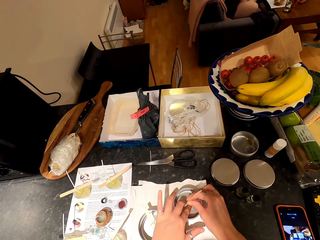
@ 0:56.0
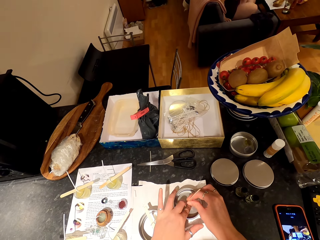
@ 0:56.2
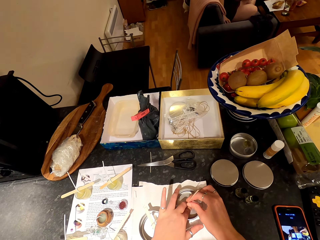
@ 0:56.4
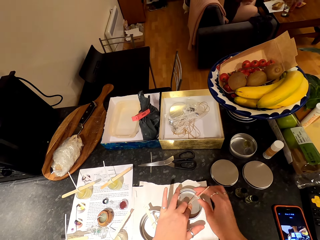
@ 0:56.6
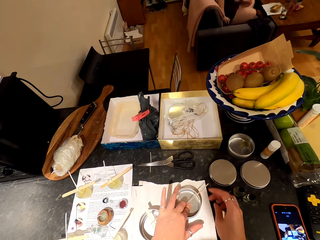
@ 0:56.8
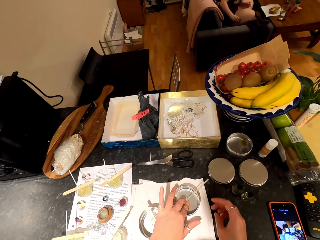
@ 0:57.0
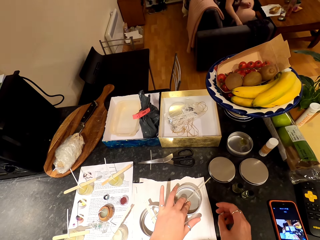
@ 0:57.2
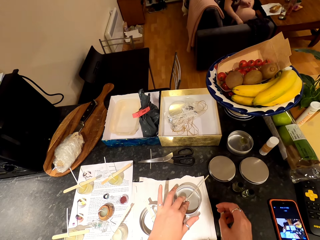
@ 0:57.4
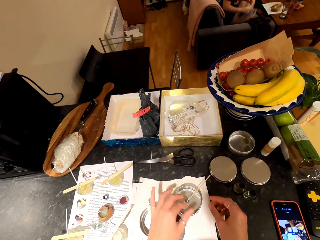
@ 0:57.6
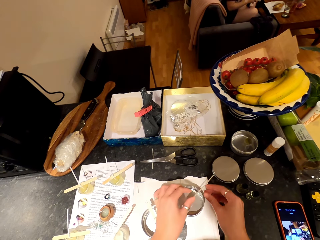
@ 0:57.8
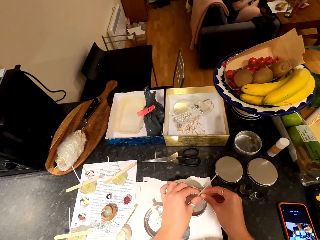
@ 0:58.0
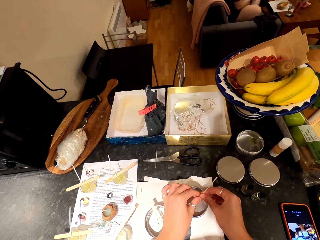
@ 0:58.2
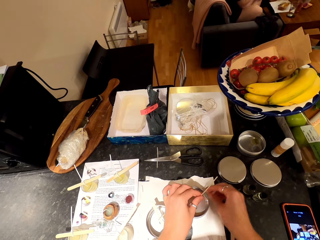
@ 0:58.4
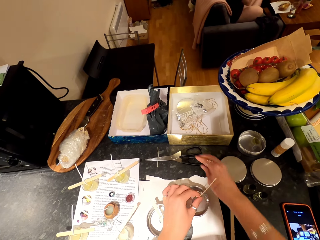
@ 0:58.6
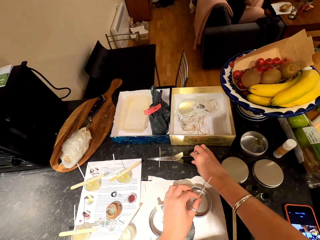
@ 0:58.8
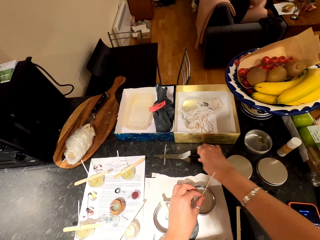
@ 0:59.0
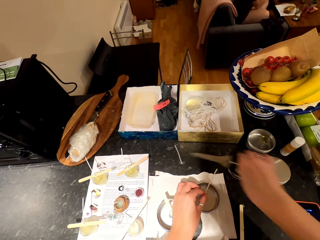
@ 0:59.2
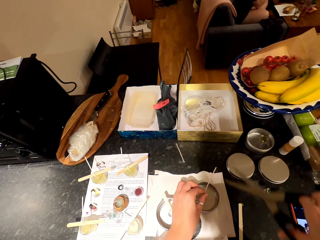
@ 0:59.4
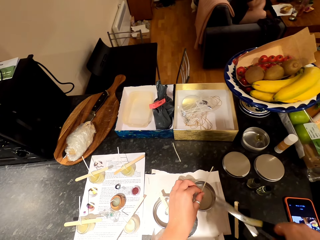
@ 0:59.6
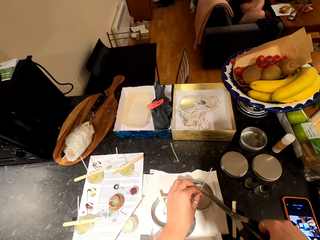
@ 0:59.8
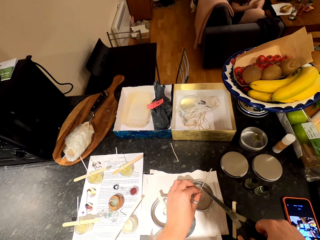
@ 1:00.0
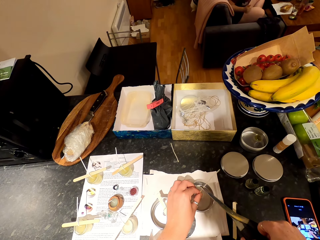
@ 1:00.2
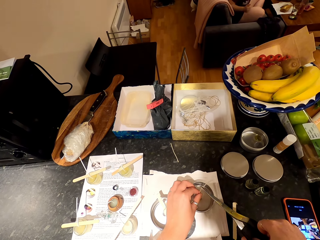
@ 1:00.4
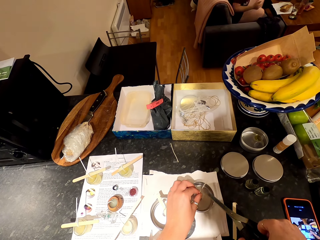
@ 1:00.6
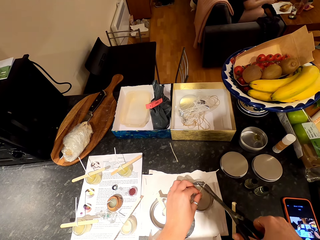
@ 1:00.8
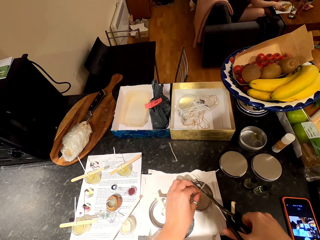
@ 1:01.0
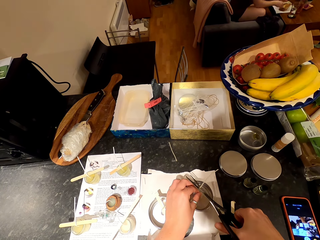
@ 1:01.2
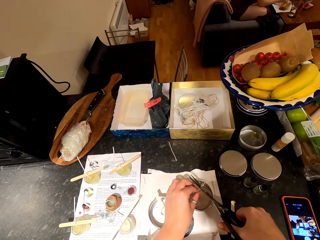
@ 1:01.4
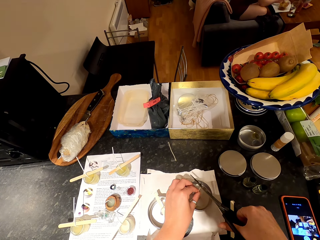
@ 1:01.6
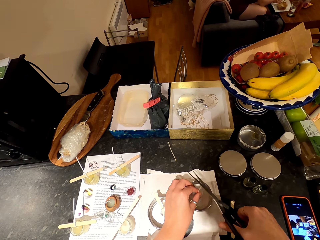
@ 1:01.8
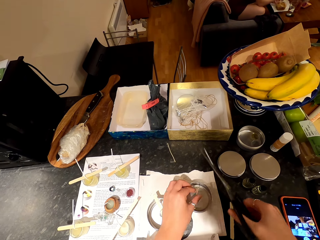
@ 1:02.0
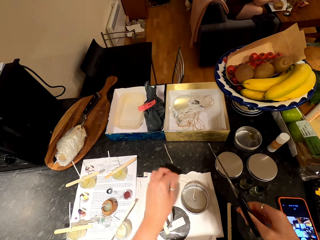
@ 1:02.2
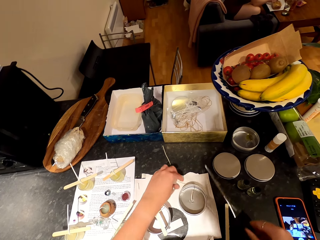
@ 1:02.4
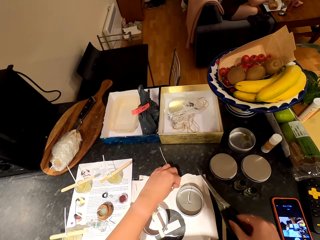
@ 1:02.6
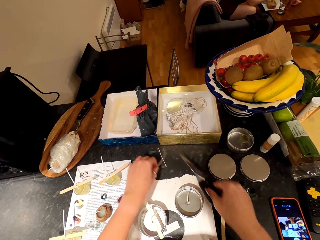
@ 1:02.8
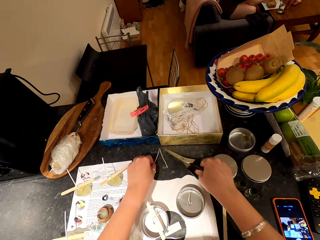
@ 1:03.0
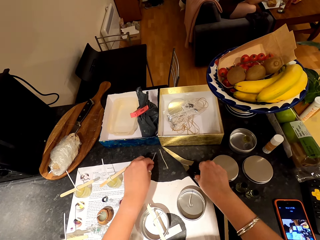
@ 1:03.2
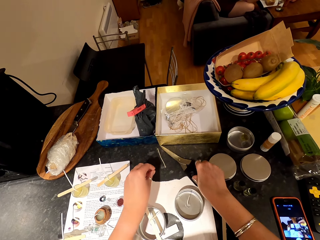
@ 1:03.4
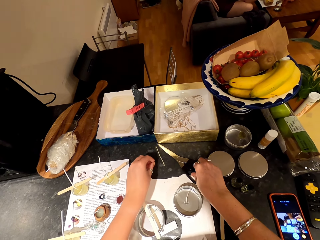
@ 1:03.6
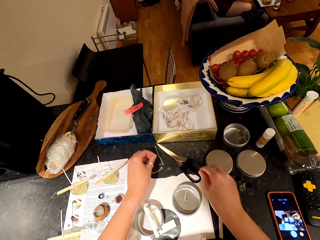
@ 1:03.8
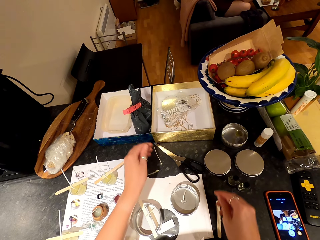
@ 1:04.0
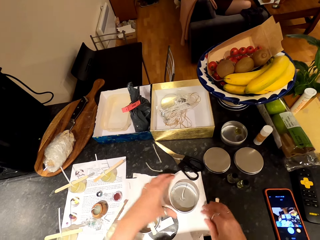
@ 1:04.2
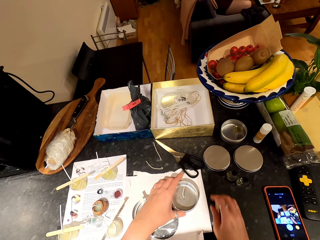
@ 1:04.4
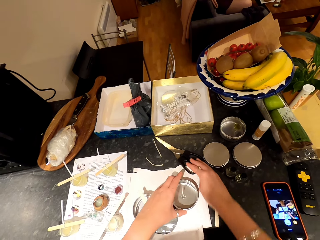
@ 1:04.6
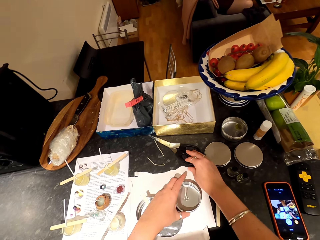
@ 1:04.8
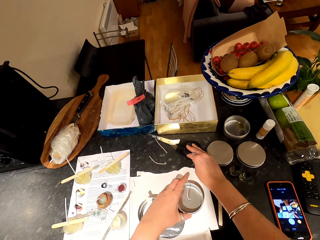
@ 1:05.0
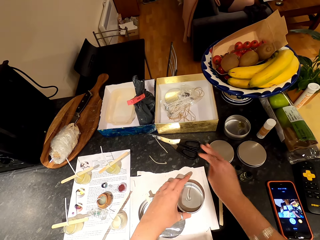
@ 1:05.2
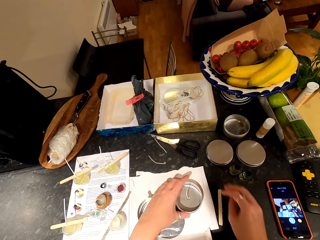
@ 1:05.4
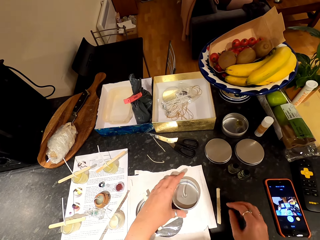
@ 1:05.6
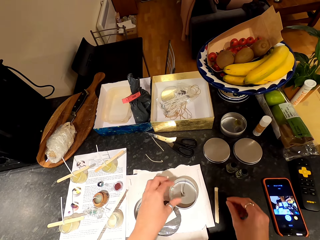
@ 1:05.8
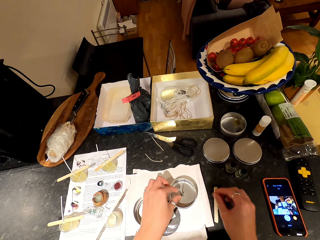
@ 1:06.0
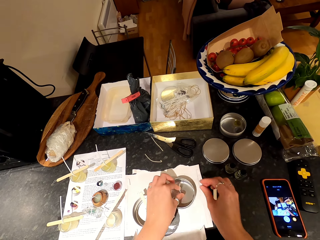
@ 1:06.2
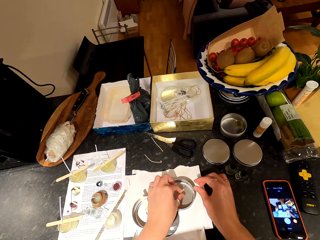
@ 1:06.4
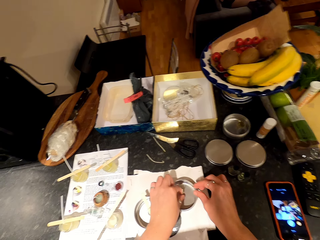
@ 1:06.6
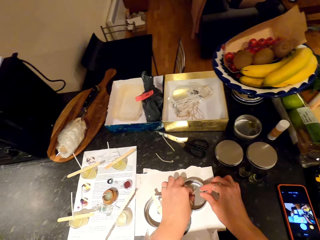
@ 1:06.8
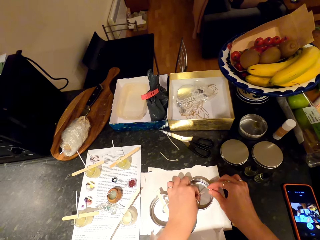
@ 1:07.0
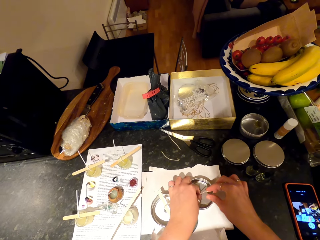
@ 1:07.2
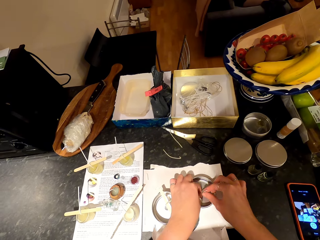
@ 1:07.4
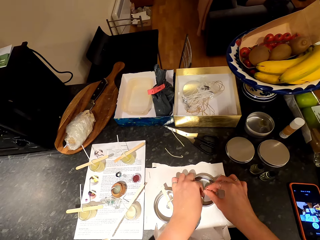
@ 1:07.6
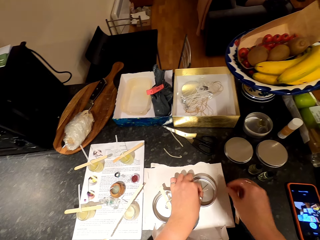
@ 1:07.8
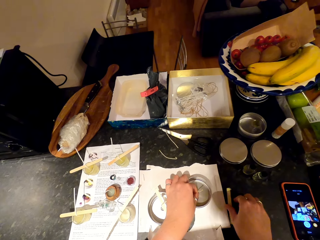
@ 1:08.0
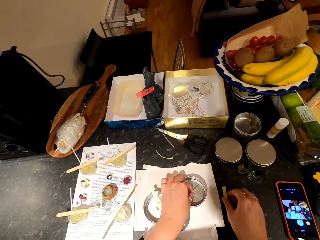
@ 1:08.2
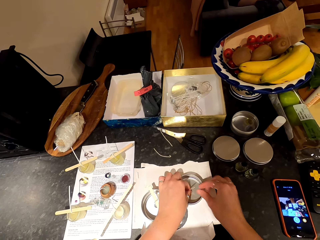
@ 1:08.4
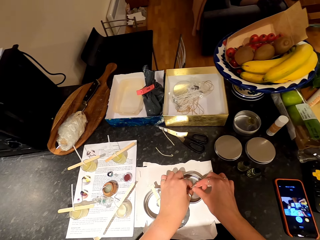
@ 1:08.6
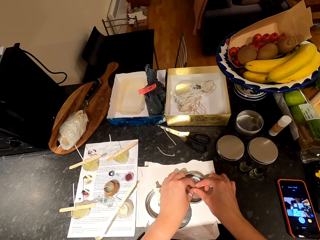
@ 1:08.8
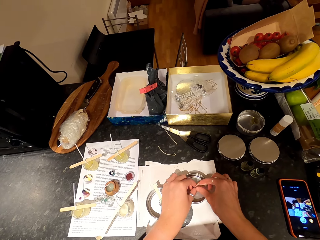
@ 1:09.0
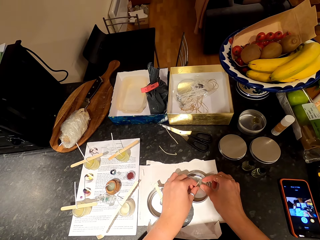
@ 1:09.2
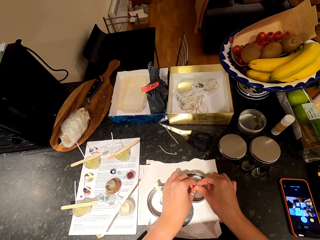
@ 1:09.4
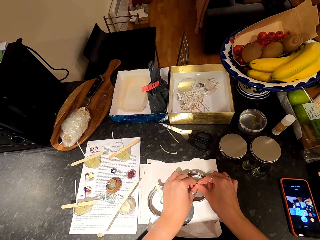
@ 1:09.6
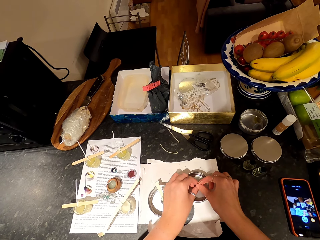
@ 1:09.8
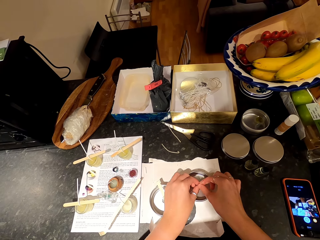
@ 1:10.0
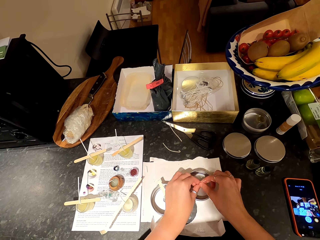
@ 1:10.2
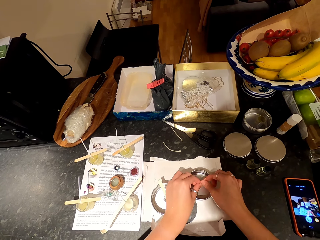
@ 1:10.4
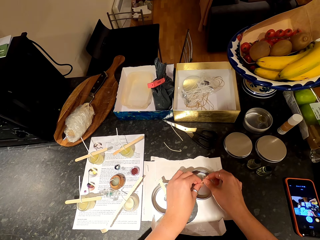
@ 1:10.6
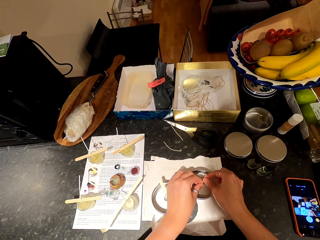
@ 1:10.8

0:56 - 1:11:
The camera wearer holds the wick in the container with both hands. A woman picks something on the couch. The camera wearer fixes the wick in the container. The woman puts something on the table. The camera wearer picks up the scissors on the countertop with the right hand. They cut the wick with the scissors. The woman moves the dish. The camera wearer picks up the wick on the paper with the left hand. They return the scissors to the countertop. They put the wick on the countertop. They hold the container. They move the lid. They move the scissors on the countertop. They fix the wick in the container. They hold the wick with the left hand. They hold a popsicle stick on the countertop. They touch something. They fix the wick in the container with both hands.

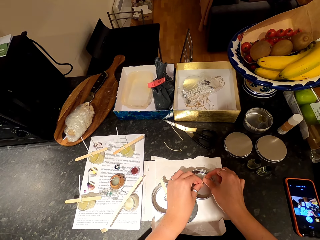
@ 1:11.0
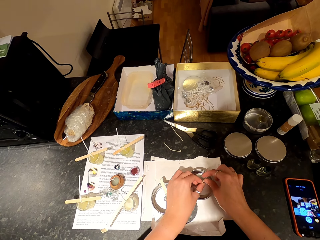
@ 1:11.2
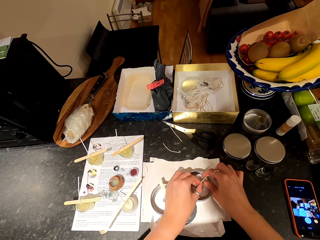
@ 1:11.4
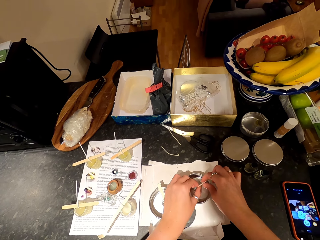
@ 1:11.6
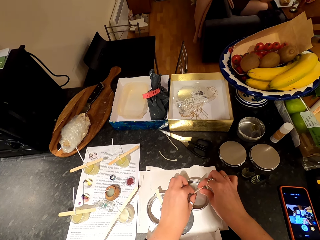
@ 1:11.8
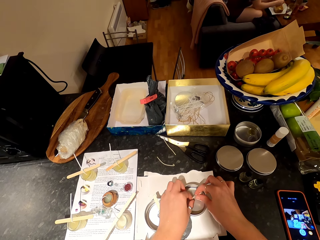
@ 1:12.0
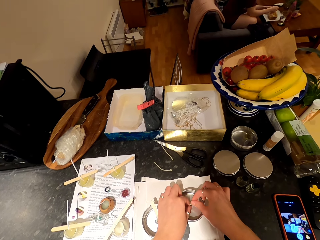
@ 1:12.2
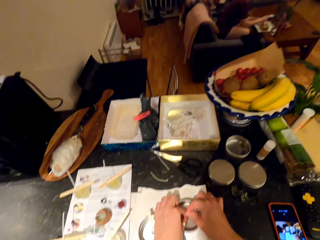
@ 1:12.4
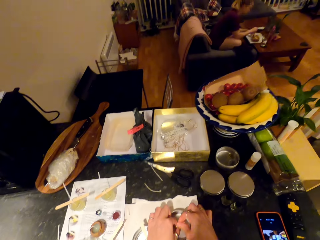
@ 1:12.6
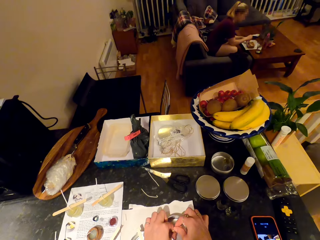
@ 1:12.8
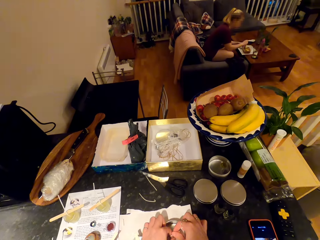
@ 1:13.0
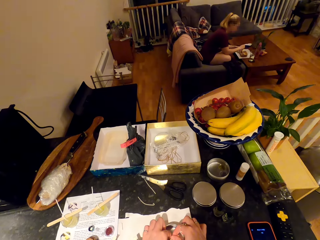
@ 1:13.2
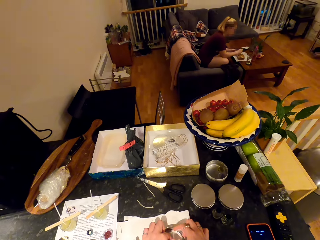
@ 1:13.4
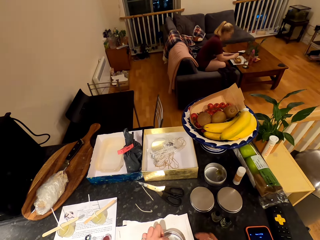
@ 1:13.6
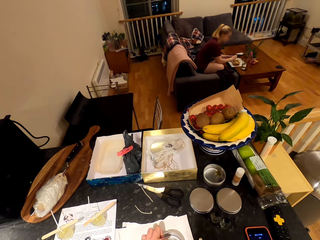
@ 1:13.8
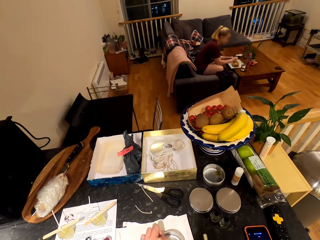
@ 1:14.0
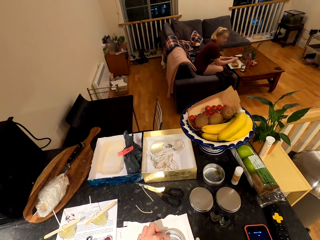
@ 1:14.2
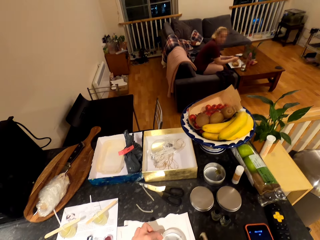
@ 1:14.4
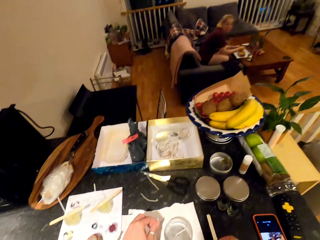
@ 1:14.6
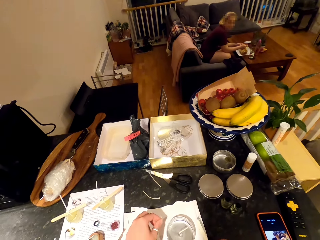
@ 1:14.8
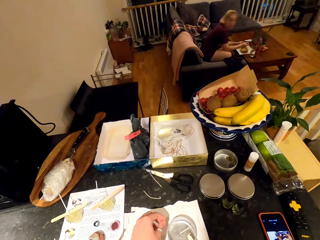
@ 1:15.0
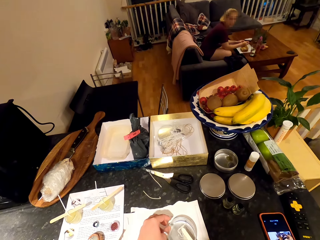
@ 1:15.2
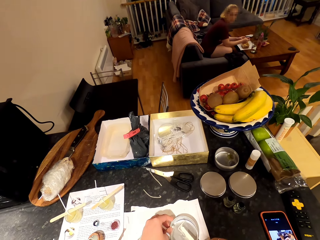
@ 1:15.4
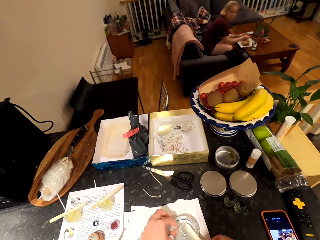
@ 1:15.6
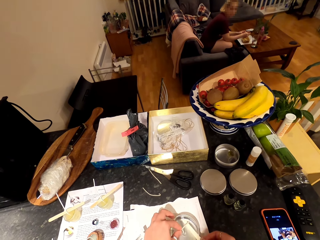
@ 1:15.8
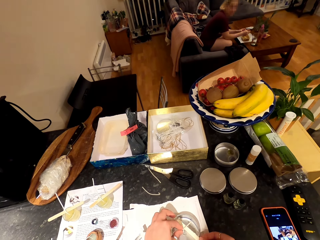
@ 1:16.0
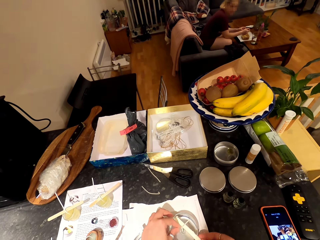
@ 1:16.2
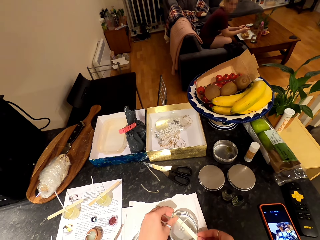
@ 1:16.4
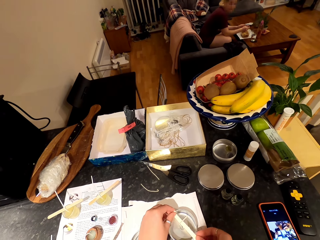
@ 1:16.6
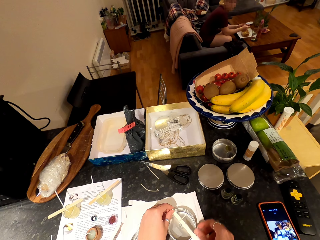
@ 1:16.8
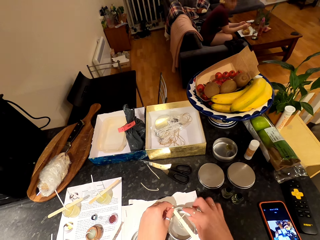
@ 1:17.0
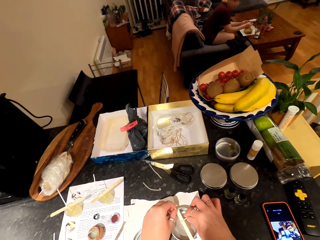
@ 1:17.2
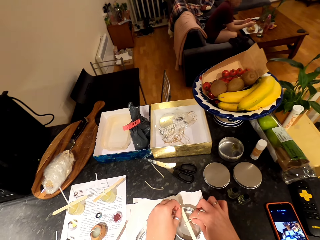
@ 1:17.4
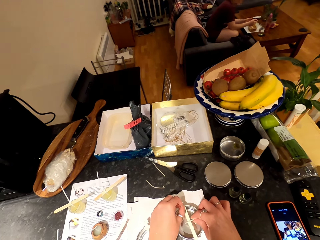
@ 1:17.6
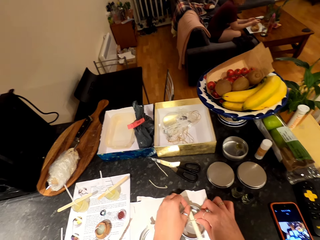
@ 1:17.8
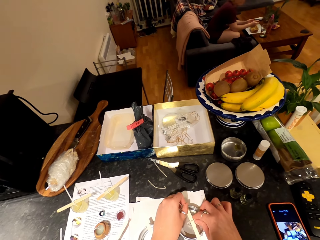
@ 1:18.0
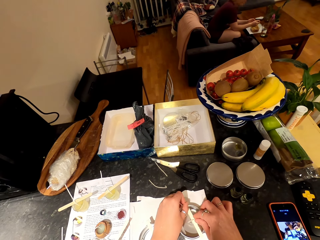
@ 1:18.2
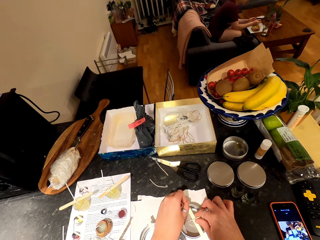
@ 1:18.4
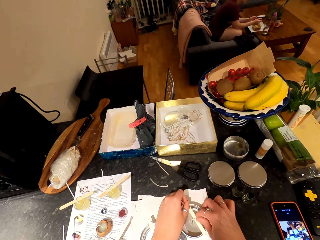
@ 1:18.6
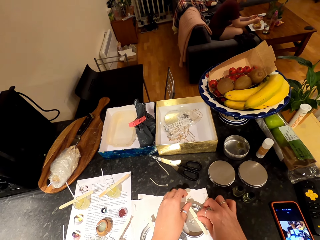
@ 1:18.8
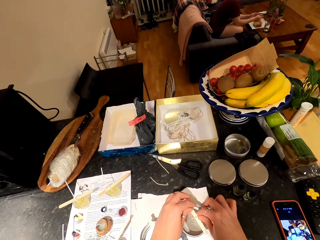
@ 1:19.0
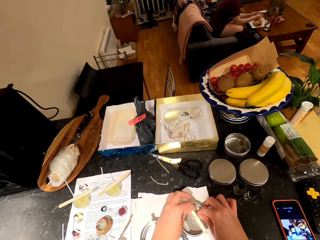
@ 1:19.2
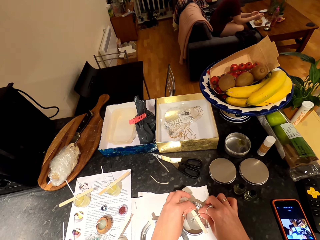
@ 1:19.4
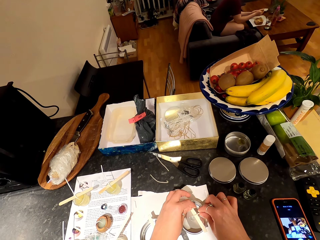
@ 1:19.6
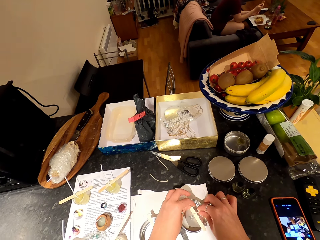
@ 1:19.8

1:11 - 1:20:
The camera wearer bends the wick. They talk to a lady. The lady scoops something in a dish. The camera wearer picks up a popsicle stick on the countertop. They put the popsicle stick on the container. They hold something. They hold the wick in the container. They adjust the wicks and something.
